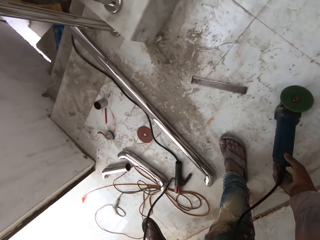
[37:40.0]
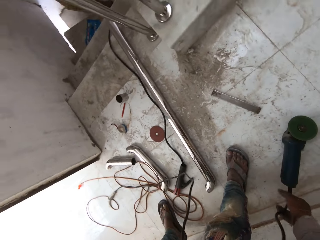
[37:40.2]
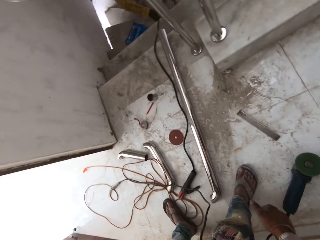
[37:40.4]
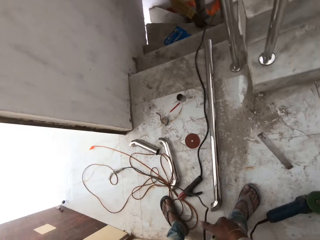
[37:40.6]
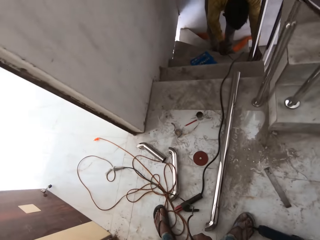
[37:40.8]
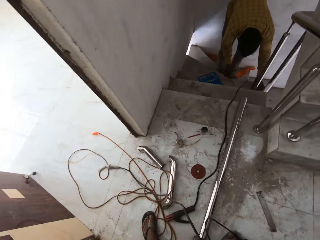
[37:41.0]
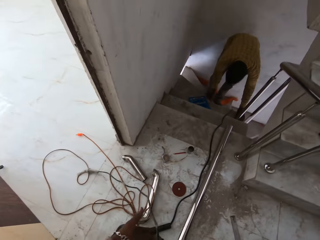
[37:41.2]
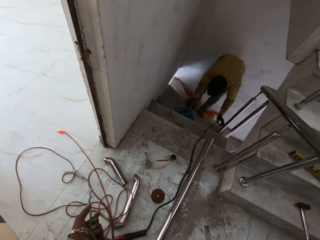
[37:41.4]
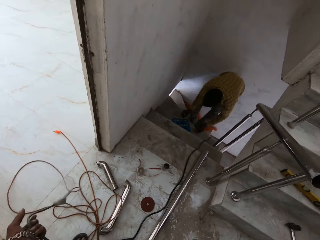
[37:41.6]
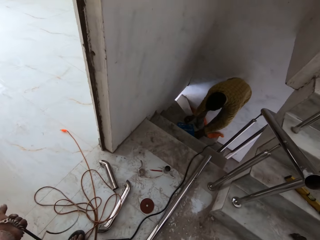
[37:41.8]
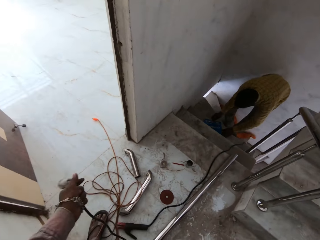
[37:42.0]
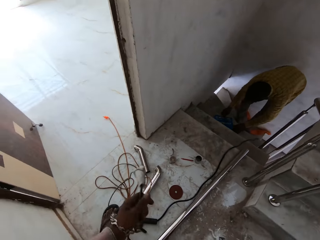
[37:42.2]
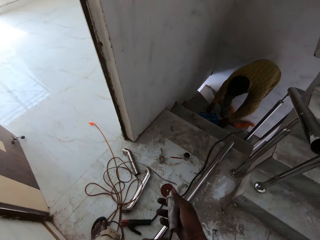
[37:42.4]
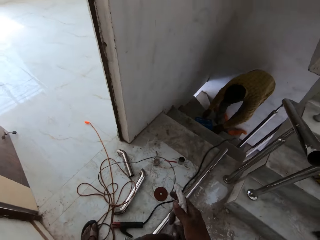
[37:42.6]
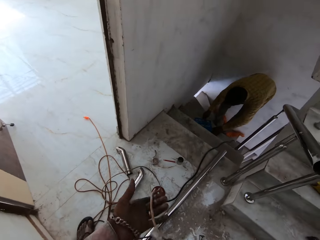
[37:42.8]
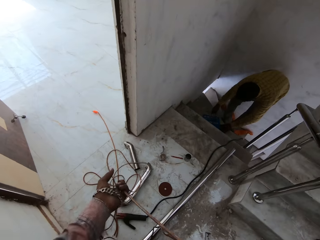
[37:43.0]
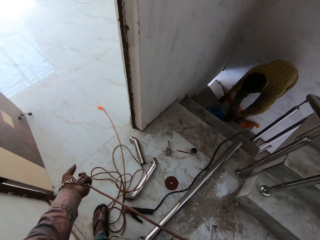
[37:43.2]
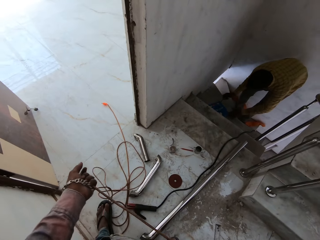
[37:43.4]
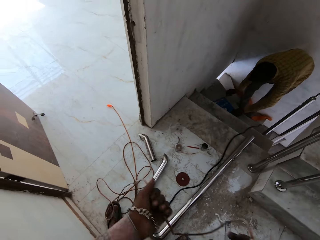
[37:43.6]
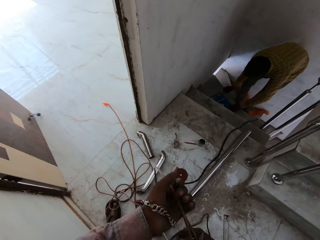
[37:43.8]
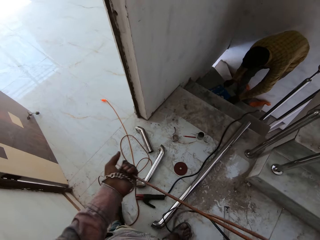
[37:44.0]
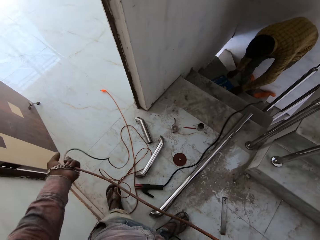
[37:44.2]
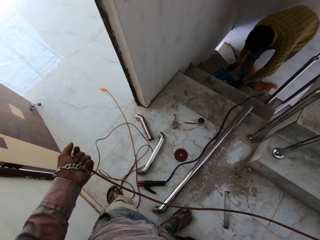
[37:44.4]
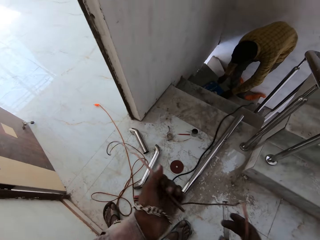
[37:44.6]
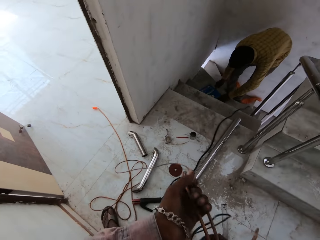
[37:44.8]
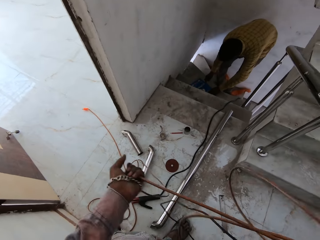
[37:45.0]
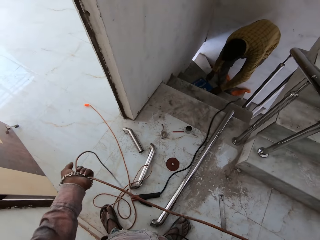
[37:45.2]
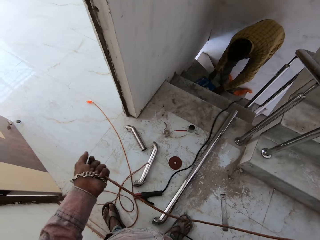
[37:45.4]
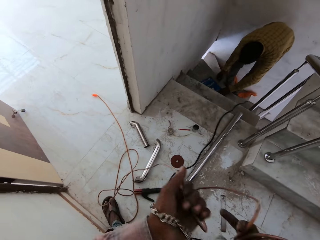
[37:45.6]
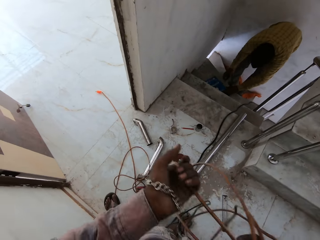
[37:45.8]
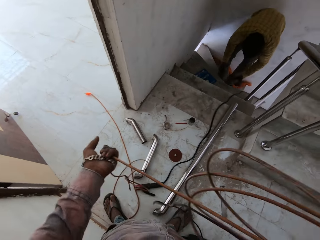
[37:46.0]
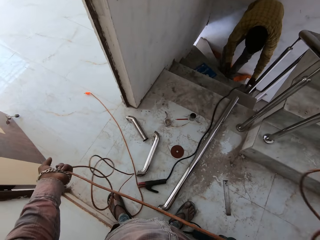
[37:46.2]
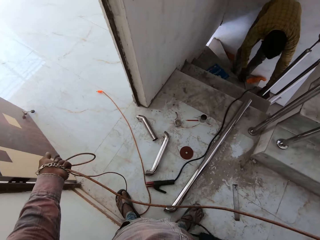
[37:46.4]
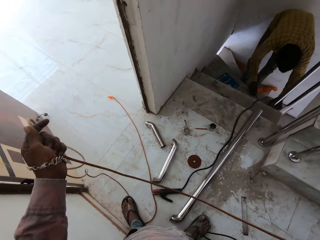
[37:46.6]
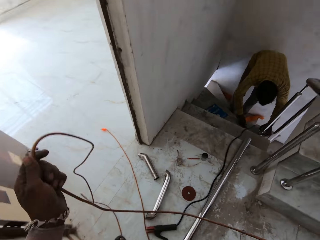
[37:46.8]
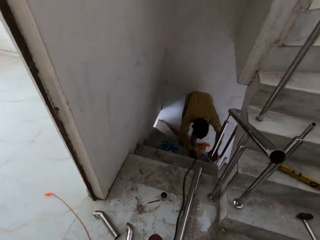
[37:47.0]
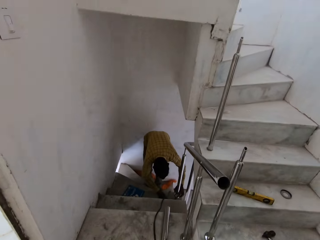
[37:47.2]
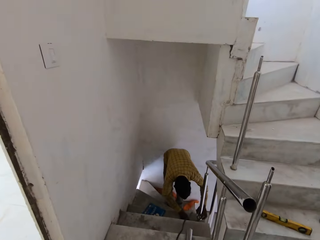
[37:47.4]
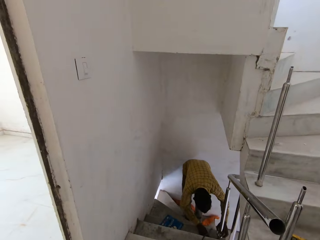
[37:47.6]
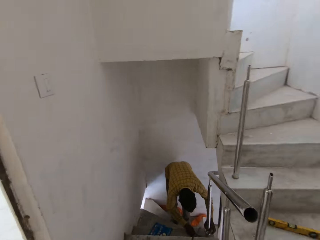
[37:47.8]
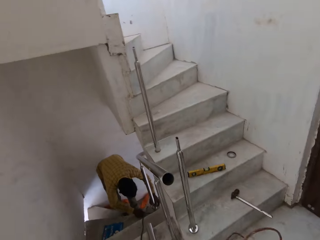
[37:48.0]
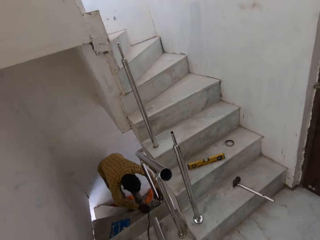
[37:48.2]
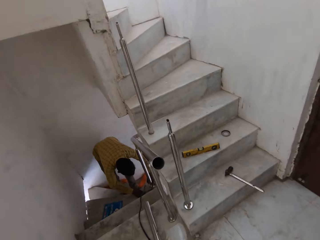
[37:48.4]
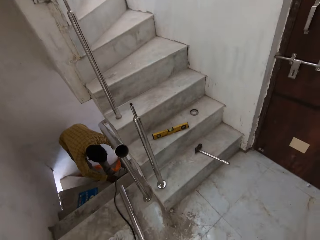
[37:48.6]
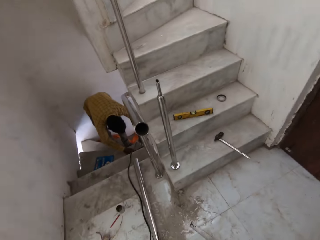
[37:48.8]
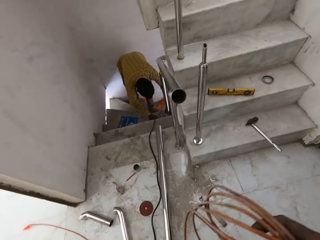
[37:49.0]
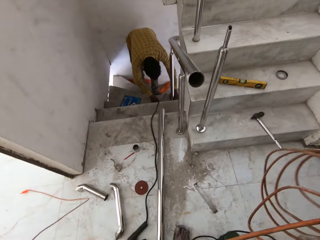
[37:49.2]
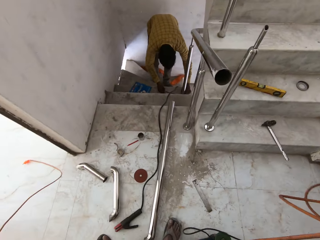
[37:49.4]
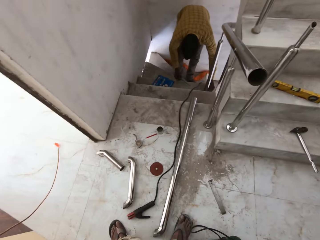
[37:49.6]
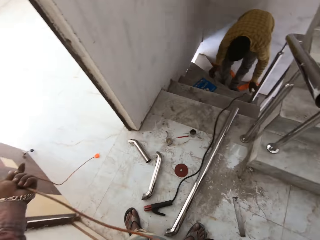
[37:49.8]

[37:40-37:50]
The camera wearer places the rotary cutter on the floor with his right hand. He pulls the cable on the floor with both hands. A man touches the blue board on the staircase with both hands. The camera wearer pulls the cable again. The man holds the baluster on the staircase with his left hand.

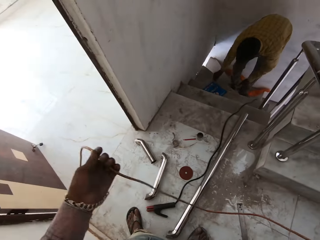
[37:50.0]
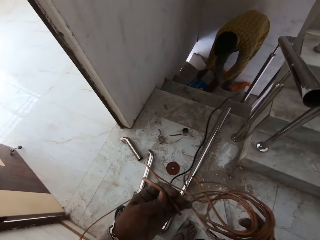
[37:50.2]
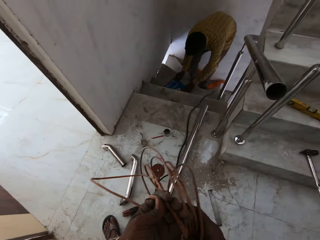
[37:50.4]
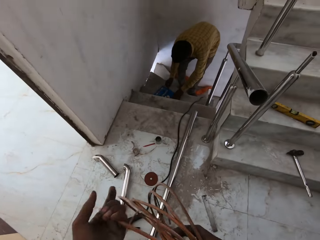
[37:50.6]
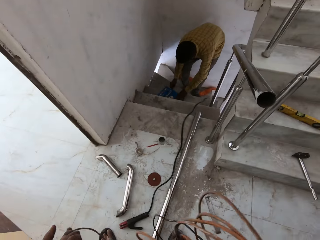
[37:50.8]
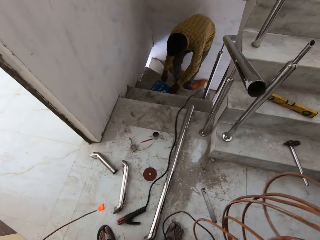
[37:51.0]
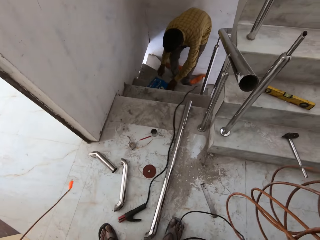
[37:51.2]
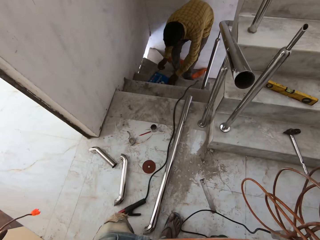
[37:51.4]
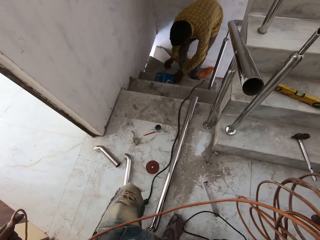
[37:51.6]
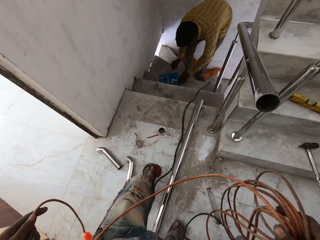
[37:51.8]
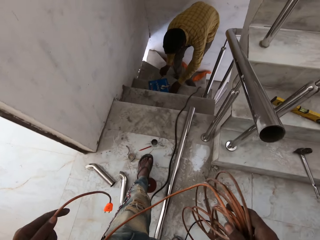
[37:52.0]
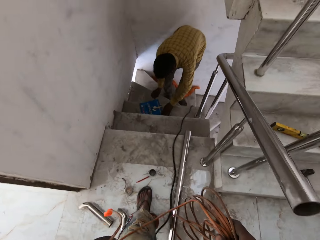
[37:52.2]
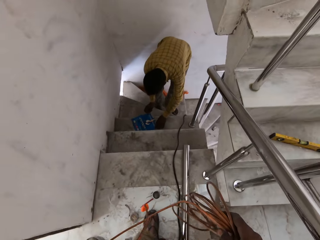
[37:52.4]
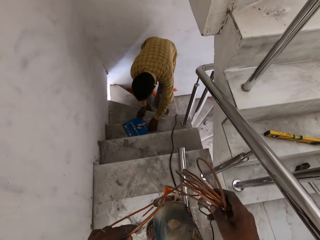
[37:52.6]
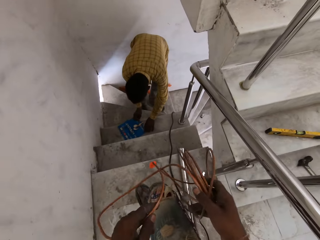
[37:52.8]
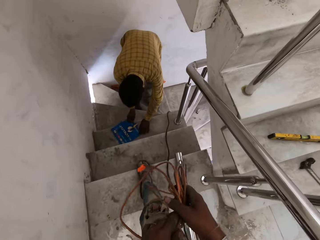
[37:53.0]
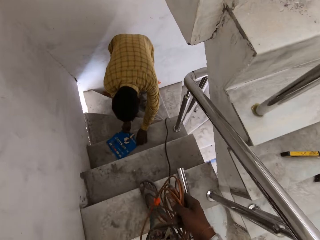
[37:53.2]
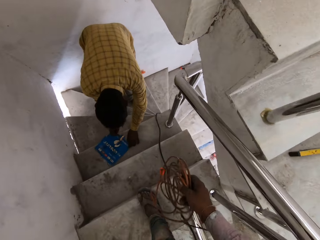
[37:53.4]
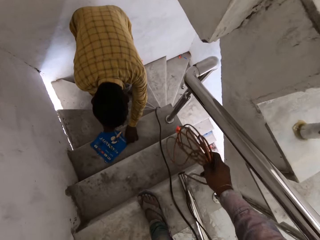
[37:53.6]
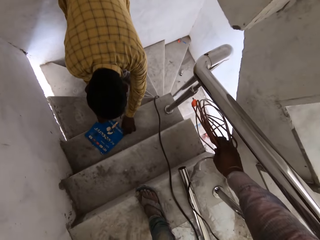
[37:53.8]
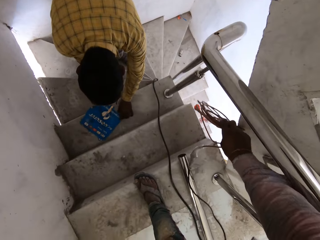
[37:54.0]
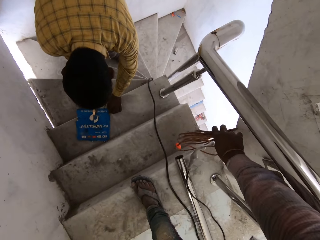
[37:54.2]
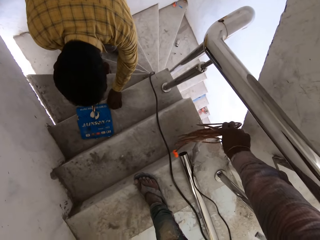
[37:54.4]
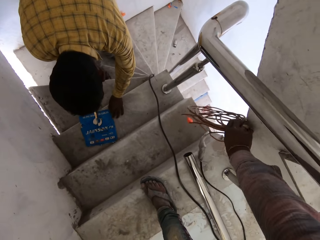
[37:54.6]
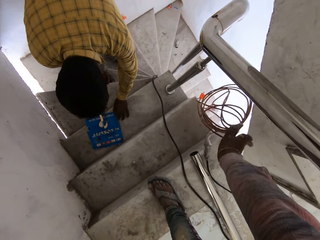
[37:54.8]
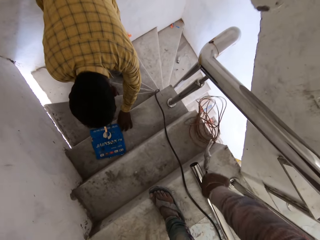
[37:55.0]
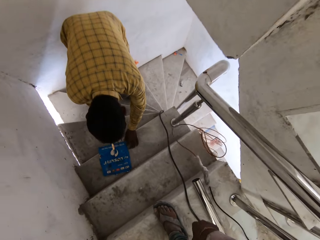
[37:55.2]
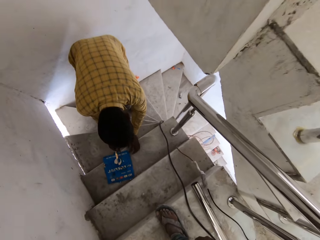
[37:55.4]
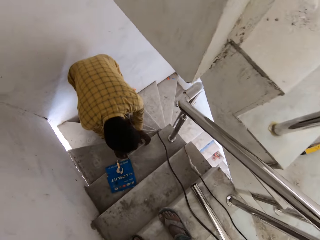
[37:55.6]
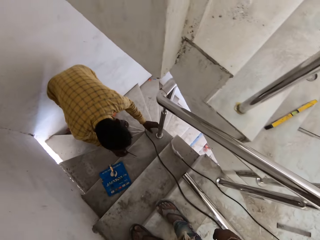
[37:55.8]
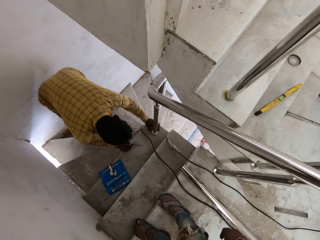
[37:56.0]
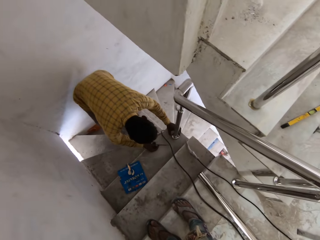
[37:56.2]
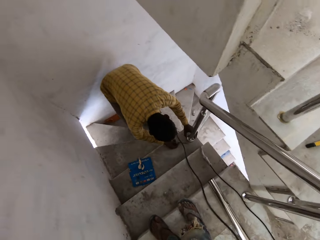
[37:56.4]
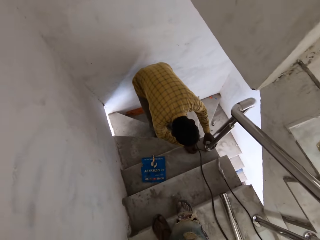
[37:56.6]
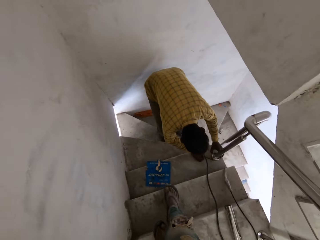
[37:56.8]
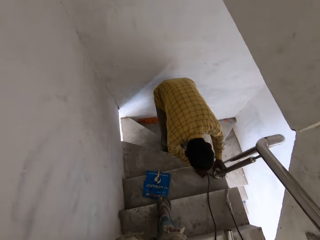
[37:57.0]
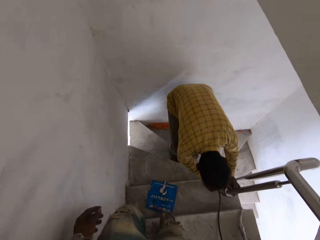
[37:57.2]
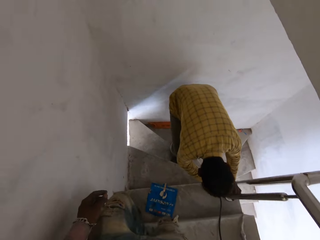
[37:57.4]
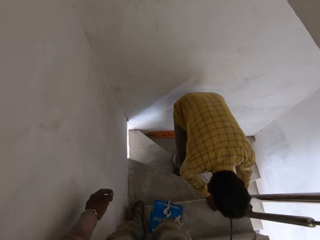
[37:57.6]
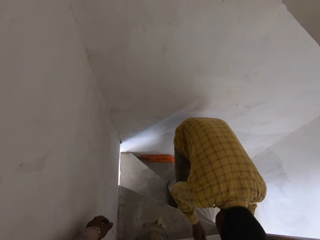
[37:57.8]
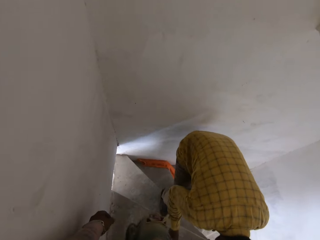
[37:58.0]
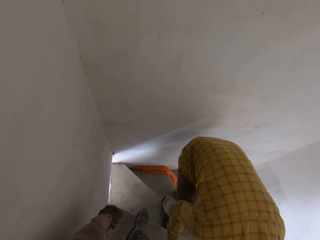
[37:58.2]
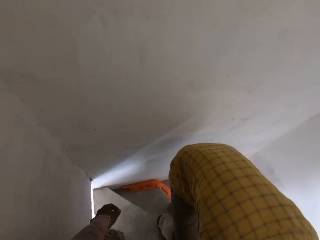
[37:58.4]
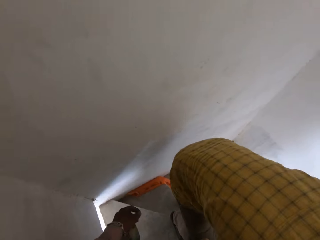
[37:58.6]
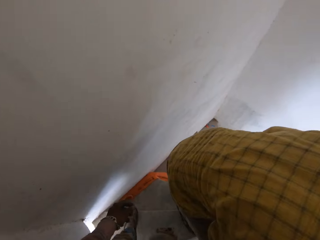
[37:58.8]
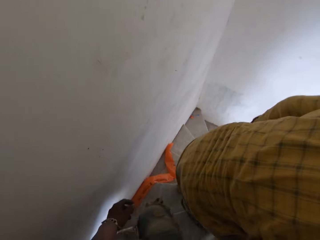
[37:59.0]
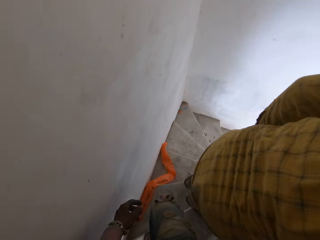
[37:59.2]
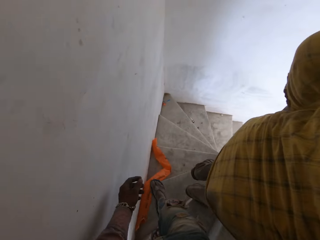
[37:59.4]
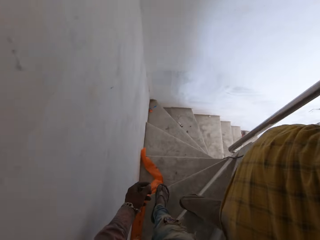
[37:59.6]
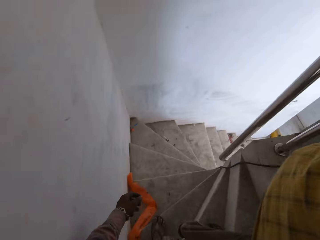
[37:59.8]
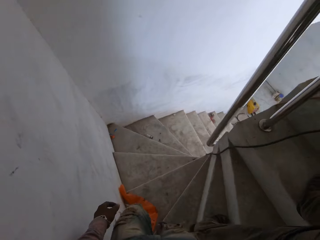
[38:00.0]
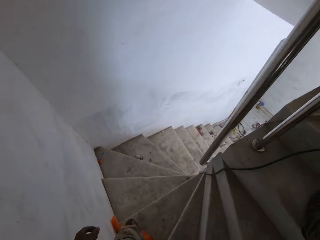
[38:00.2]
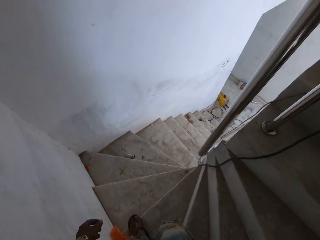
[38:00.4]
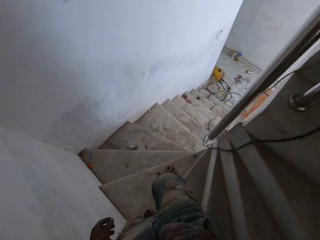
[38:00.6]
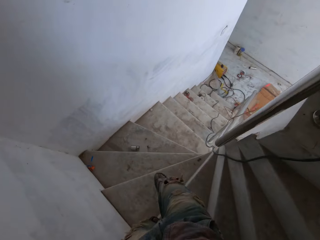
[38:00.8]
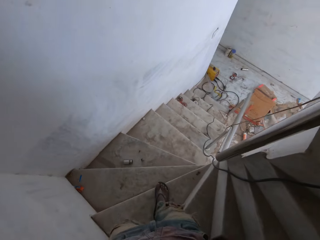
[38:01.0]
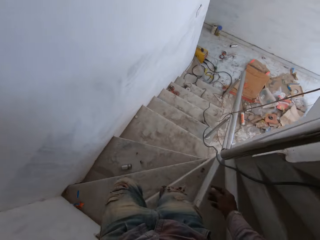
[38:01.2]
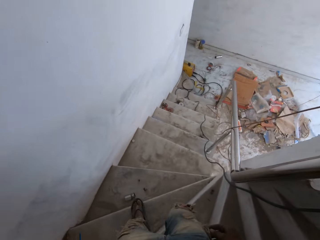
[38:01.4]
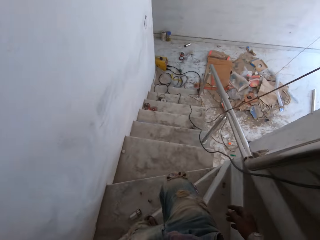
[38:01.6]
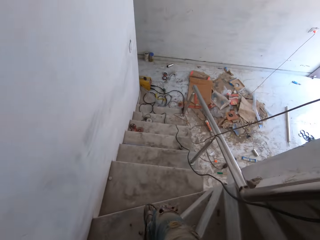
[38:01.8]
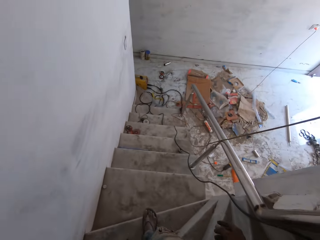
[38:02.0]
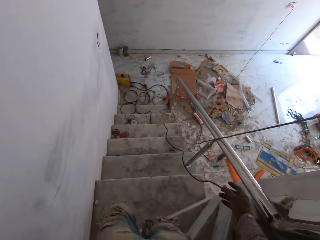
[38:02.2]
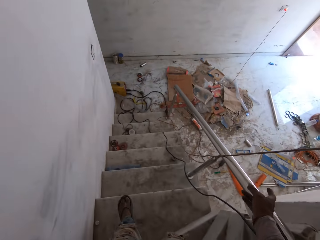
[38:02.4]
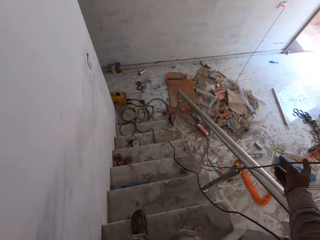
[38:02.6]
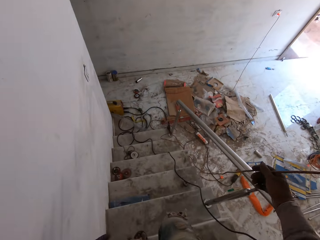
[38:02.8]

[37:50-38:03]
A man touches the blue board on the staircase with both hands. The camera wearer walks with a cable and climbs down the stairs. He holds the cable in his right hand. He drops the cable on the staircase with his right hand. The man turns the blue board on the staircase with his left hand. The camera wearer throws the cable. The man holds the baluster on the staircase with his left hand. The man holds a screwdriver in his right hand. The camera wearer walks down the staircase. The man comes down from the stairs. The man walks past the camera wearer.
